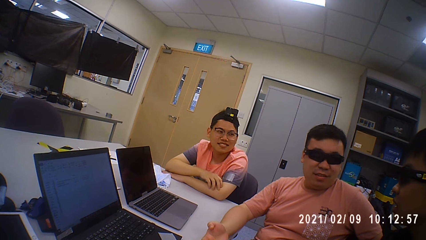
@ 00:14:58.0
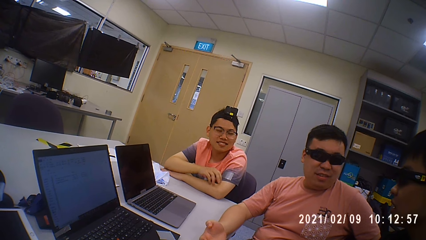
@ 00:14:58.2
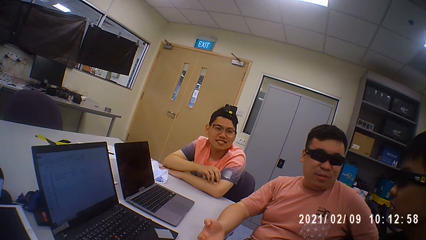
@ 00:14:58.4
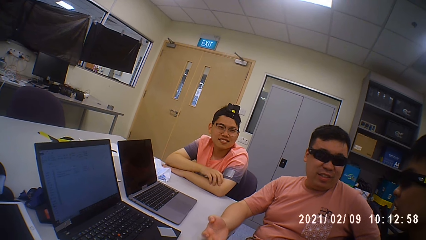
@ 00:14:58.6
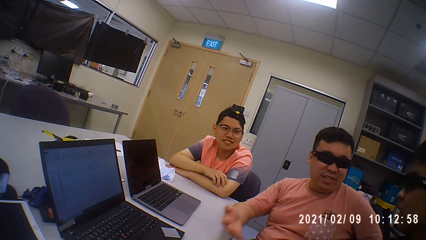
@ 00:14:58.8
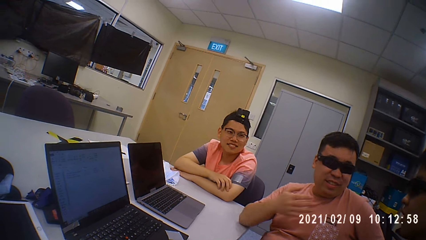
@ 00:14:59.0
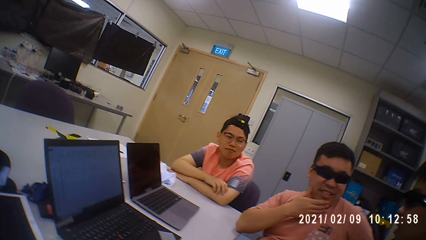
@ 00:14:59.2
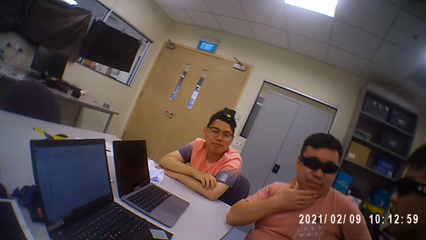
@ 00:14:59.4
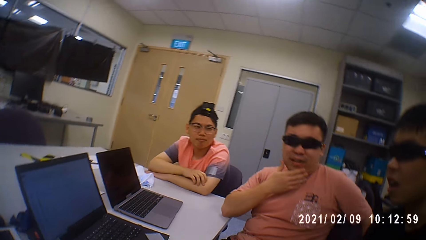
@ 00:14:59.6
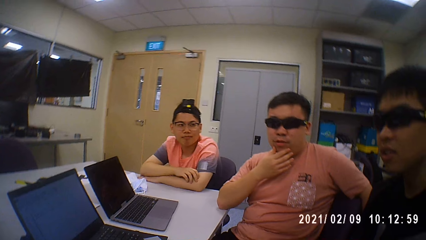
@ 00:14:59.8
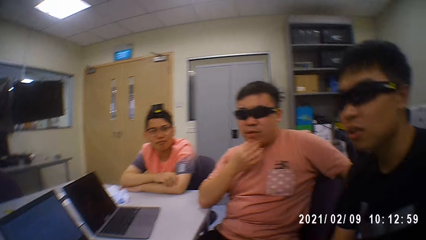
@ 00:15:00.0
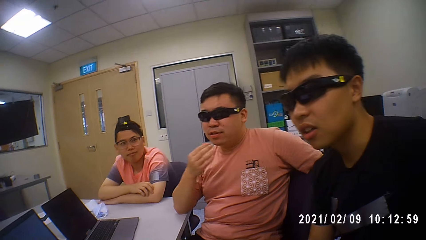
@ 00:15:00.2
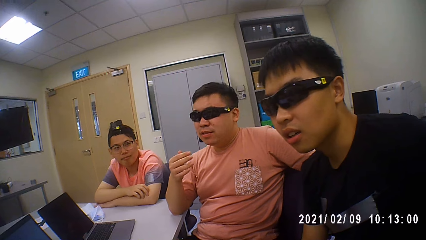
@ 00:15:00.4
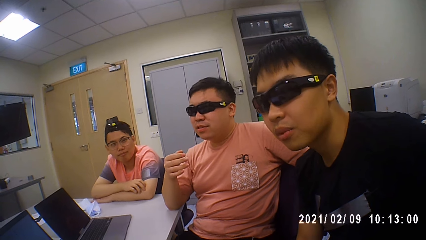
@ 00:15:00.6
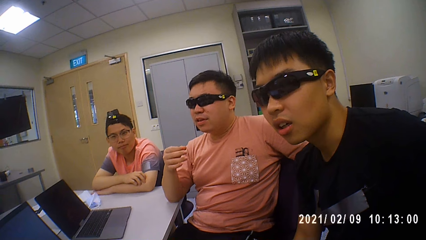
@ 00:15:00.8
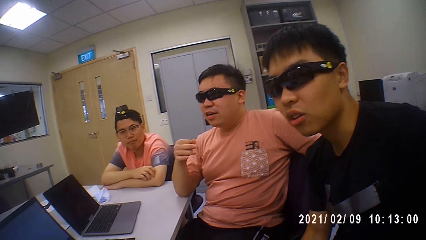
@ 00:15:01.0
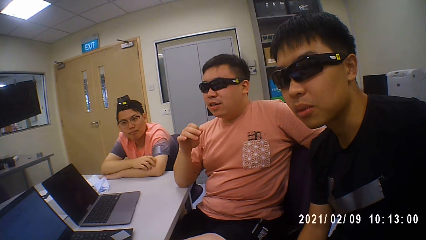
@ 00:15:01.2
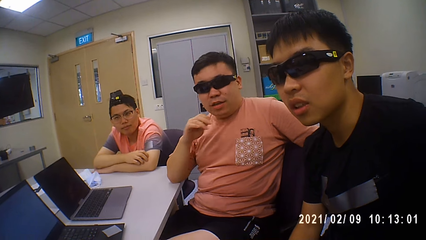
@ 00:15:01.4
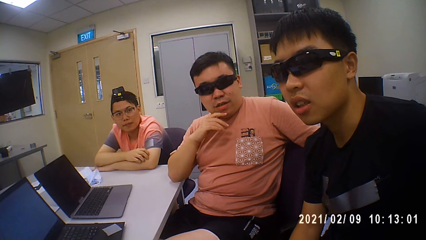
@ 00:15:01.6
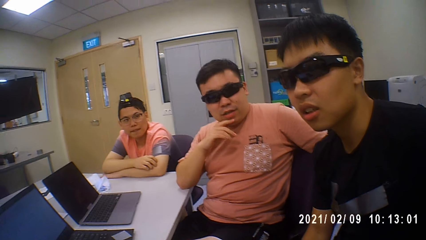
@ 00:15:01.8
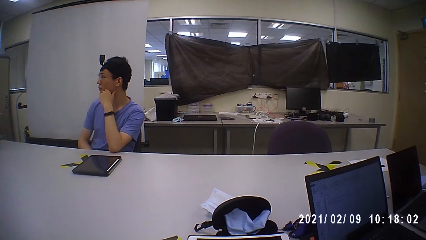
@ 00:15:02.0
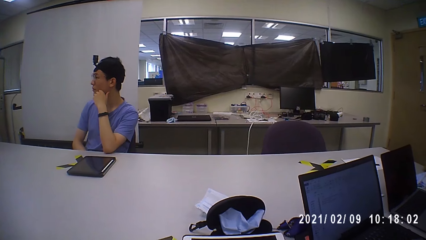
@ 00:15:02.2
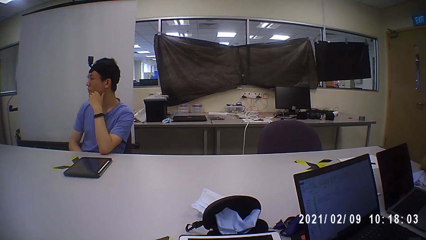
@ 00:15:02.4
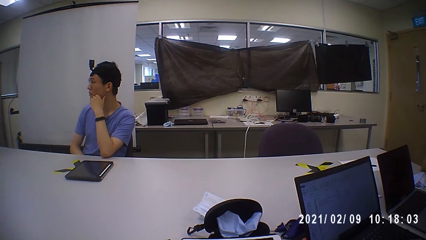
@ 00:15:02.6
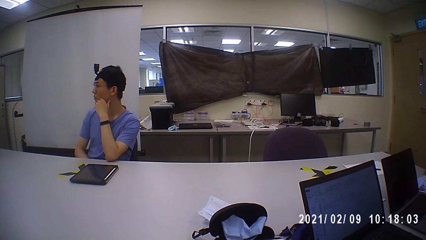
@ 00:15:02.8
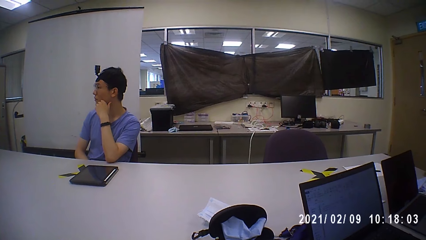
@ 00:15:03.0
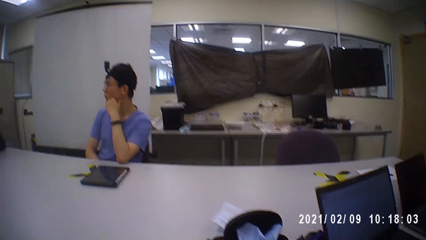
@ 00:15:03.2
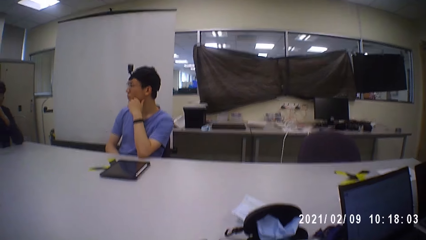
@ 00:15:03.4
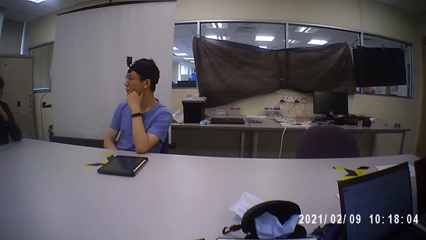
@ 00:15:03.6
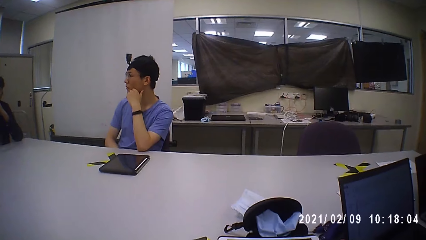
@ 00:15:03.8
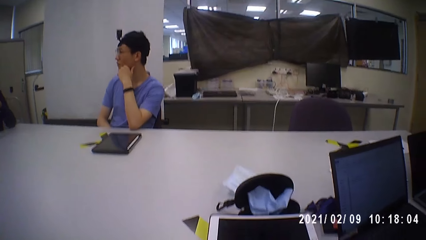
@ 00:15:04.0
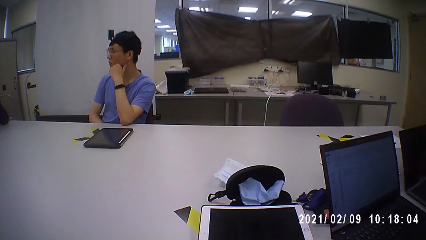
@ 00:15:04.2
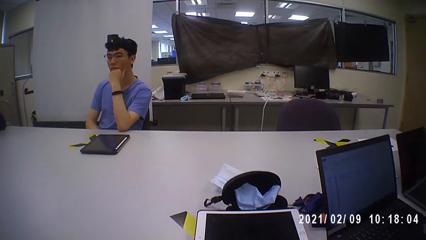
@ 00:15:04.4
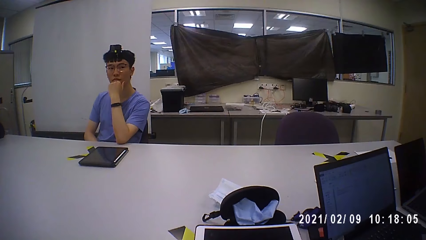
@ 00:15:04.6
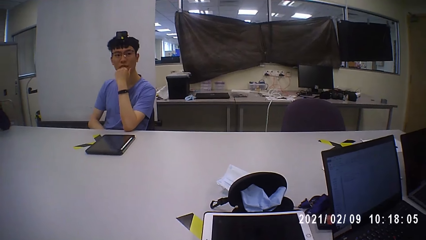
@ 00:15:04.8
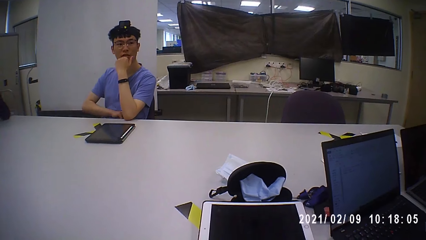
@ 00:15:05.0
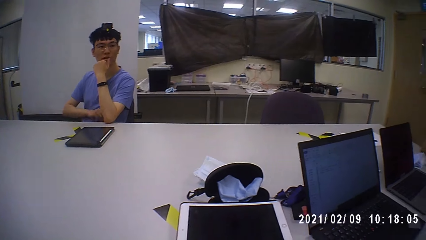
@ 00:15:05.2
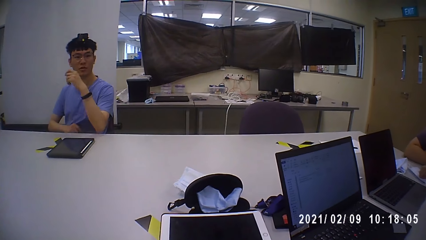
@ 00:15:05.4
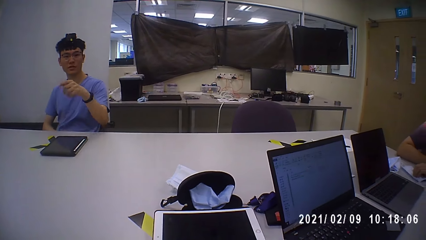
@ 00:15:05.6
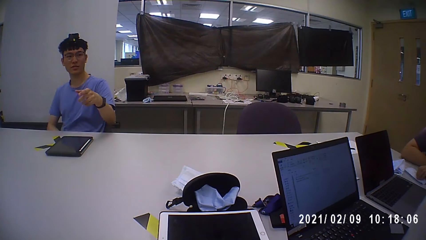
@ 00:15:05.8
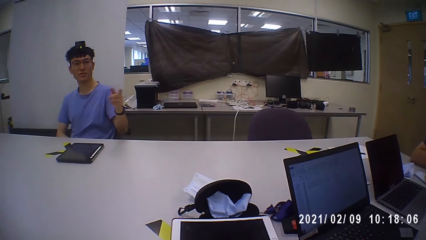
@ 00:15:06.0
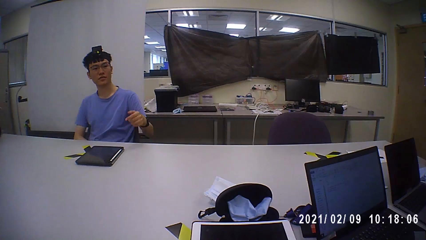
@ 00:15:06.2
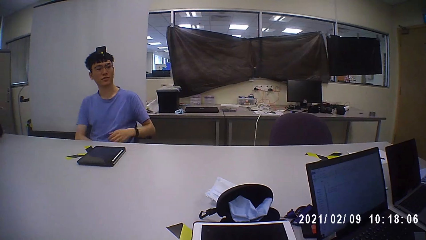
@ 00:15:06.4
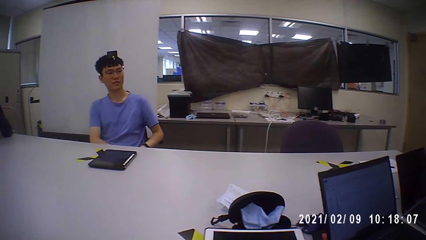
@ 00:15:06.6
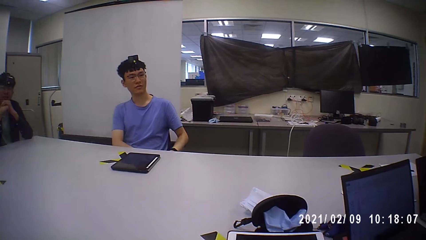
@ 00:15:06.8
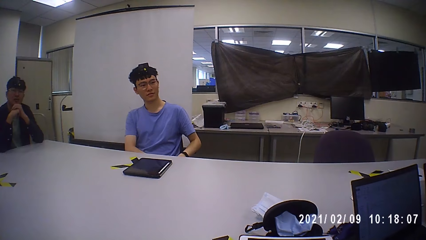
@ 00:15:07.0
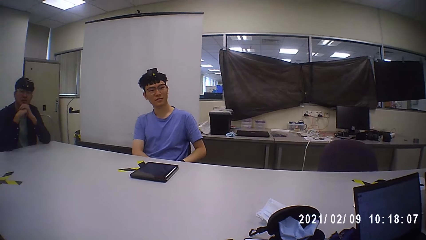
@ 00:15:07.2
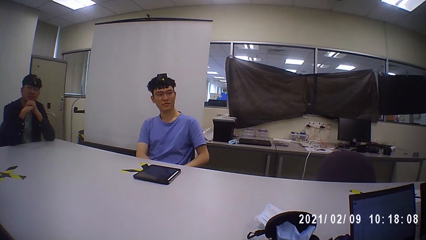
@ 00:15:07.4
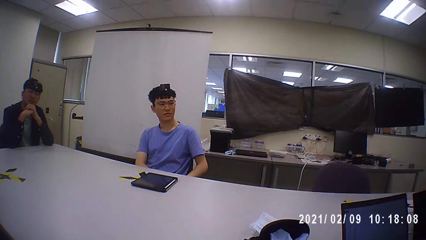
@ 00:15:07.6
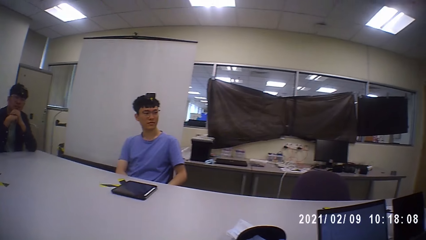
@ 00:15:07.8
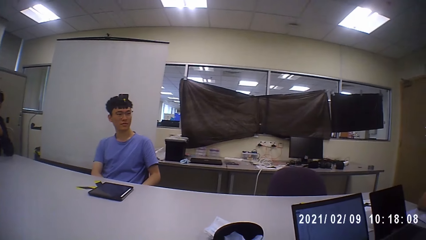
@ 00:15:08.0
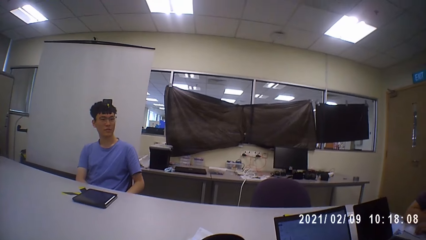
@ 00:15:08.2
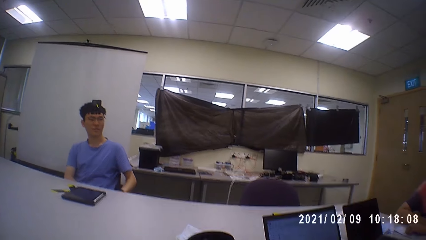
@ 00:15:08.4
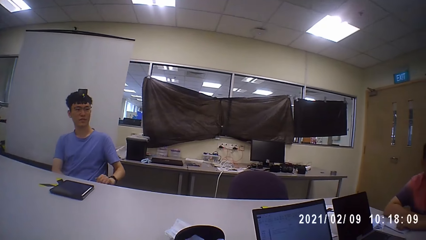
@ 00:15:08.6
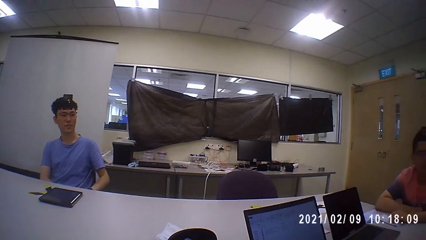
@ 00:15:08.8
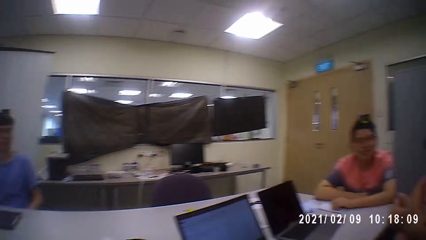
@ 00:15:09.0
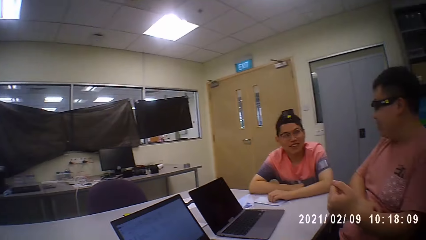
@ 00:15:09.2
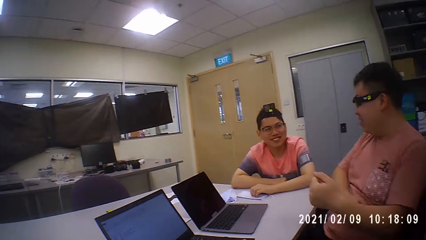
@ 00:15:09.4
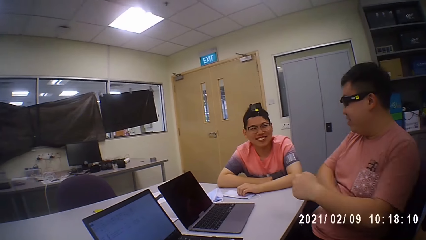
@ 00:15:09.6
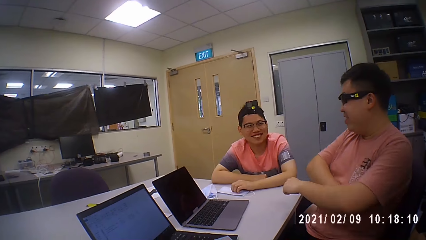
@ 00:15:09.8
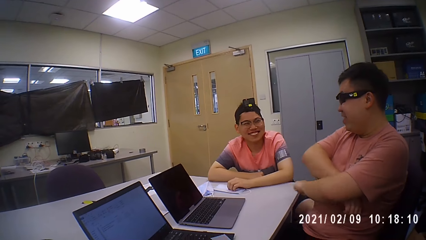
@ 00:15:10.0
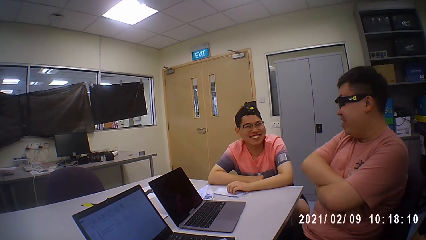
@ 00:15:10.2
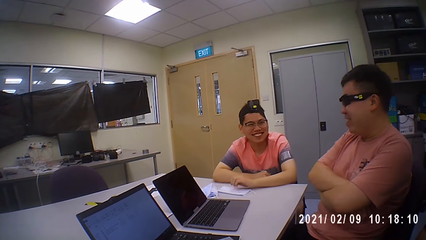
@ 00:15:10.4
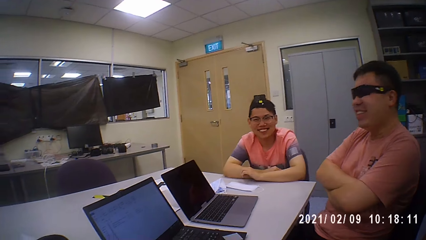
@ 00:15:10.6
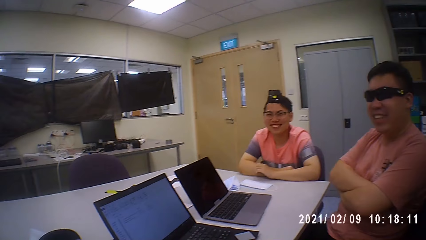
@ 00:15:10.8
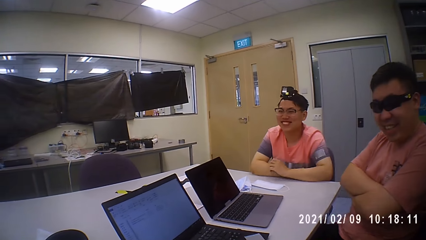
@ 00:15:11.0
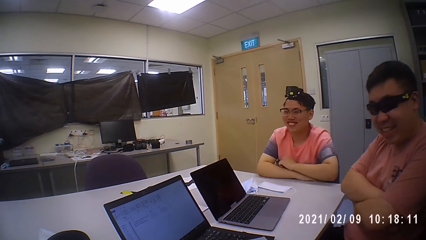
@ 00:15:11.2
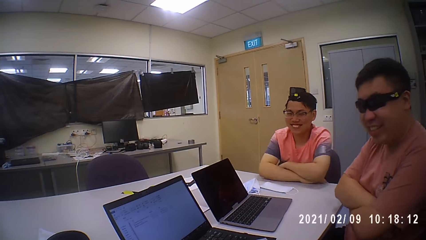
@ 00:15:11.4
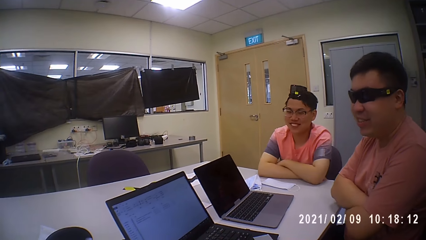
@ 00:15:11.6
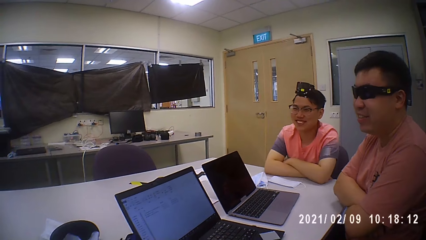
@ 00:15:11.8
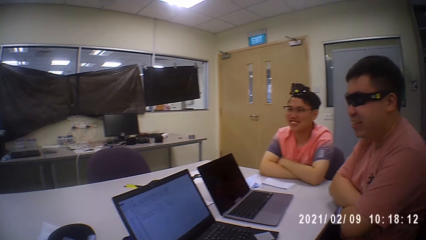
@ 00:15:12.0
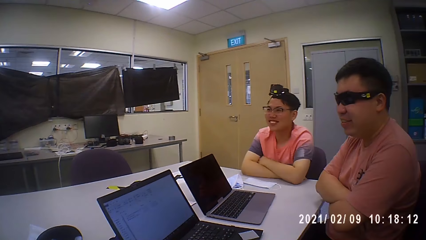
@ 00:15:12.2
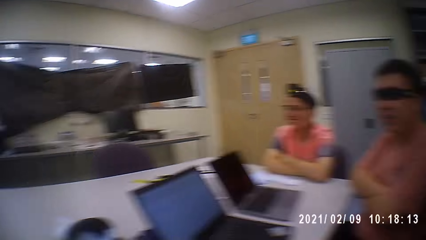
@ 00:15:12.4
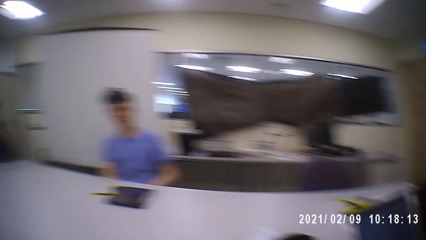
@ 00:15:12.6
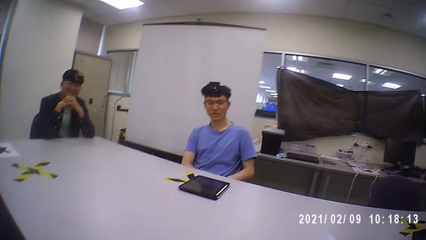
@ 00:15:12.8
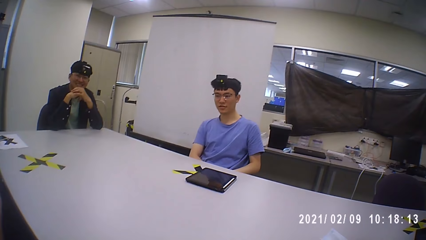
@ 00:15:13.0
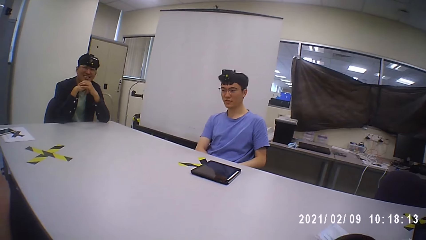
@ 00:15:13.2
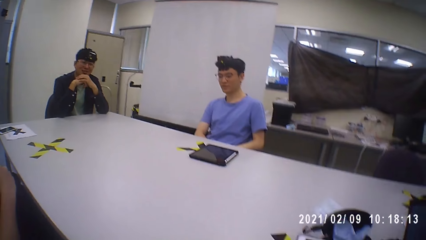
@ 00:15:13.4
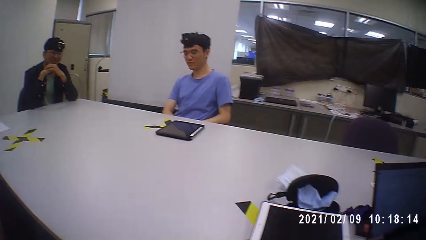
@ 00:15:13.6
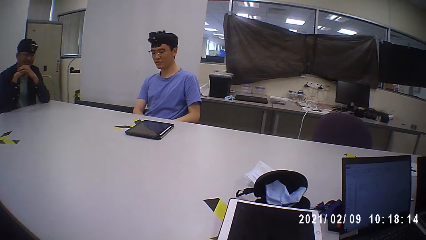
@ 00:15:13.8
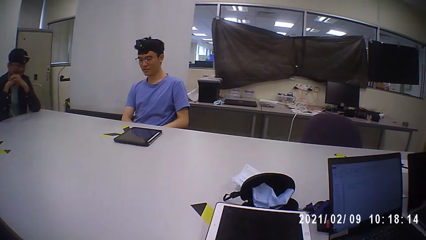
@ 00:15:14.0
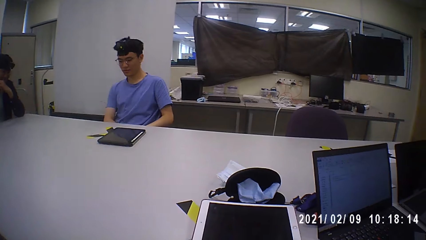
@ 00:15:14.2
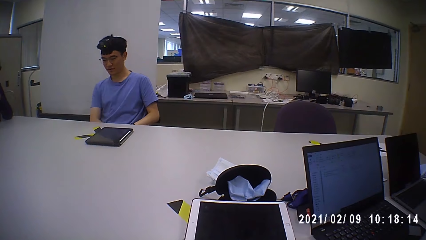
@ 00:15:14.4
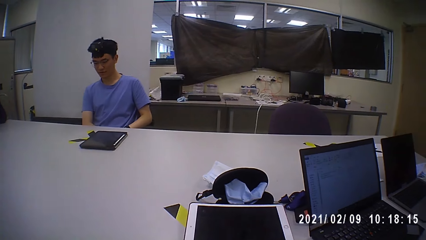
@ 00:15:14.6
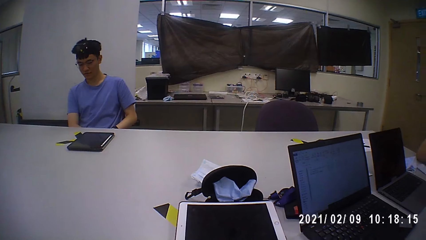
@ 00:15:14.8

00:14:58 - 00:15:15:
A person talks to others. A man touches his face with his right hand. The camera wearer looks at them as they discuss. He shakes the camera. Another man points at the camera wearer with his left hand. The camera wearer clears his throat. He looks at the group as they discuss. He talks.
